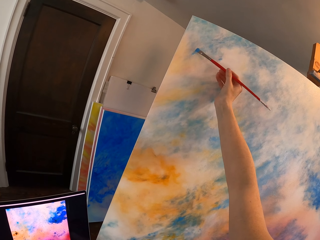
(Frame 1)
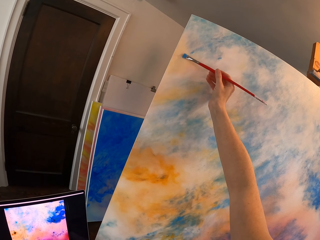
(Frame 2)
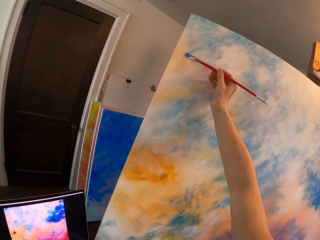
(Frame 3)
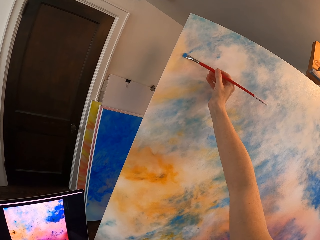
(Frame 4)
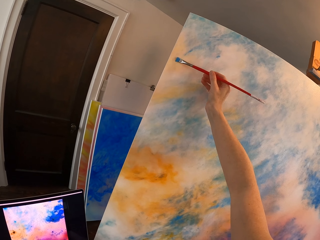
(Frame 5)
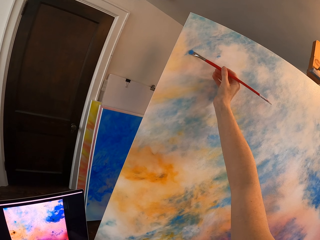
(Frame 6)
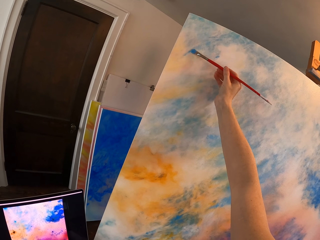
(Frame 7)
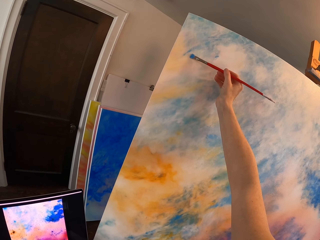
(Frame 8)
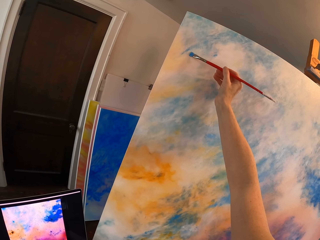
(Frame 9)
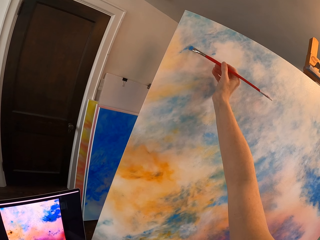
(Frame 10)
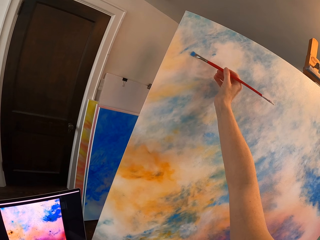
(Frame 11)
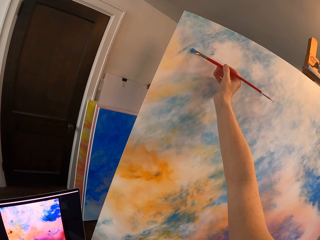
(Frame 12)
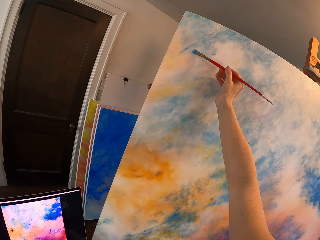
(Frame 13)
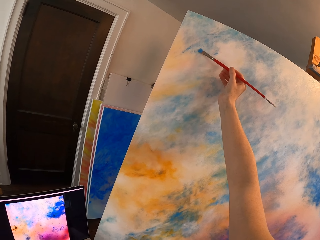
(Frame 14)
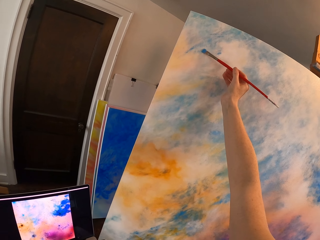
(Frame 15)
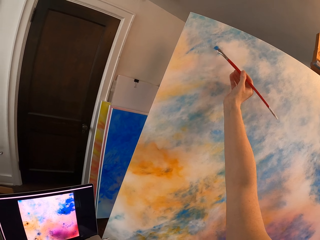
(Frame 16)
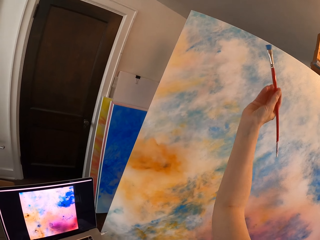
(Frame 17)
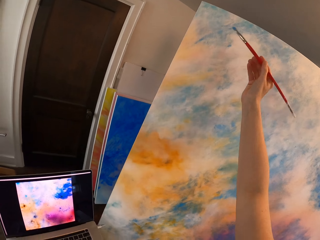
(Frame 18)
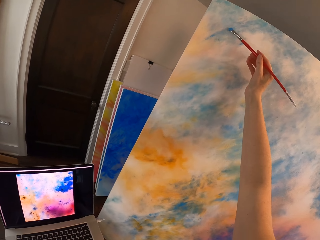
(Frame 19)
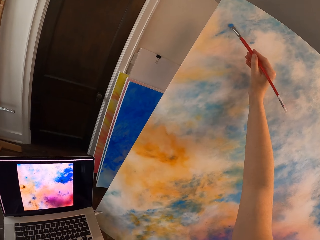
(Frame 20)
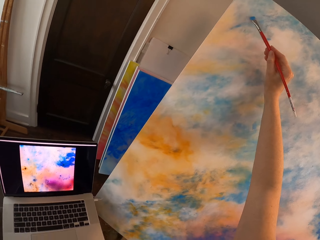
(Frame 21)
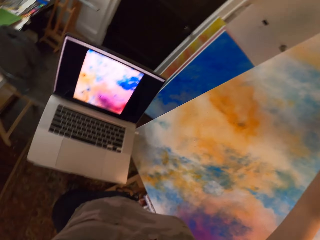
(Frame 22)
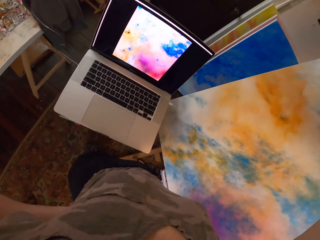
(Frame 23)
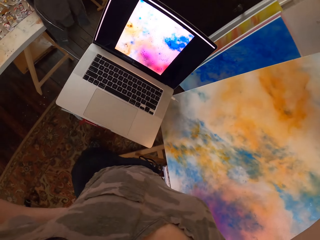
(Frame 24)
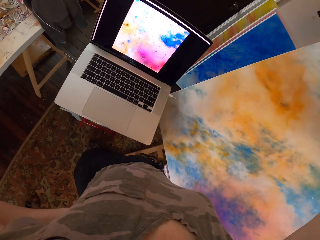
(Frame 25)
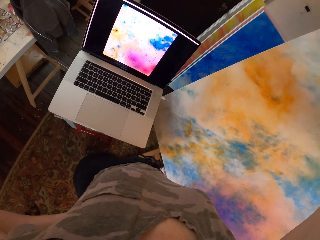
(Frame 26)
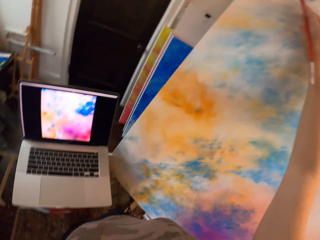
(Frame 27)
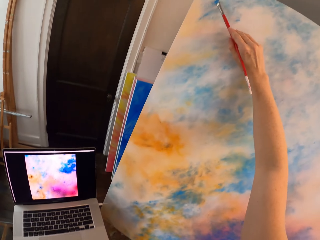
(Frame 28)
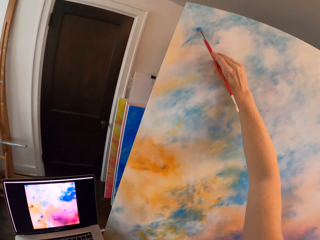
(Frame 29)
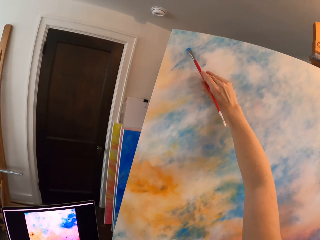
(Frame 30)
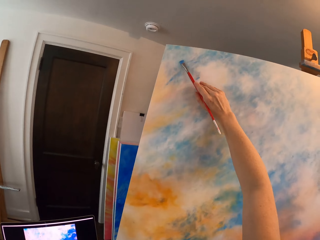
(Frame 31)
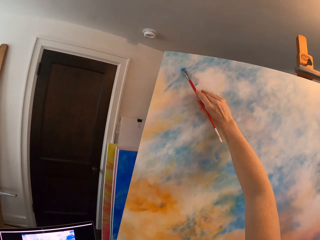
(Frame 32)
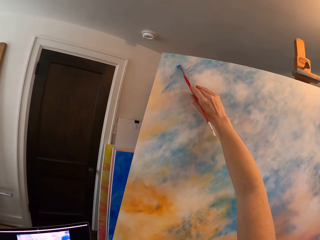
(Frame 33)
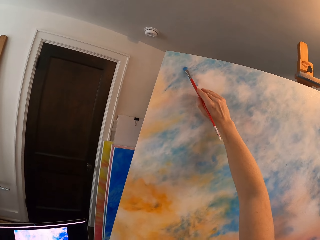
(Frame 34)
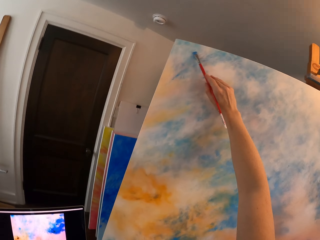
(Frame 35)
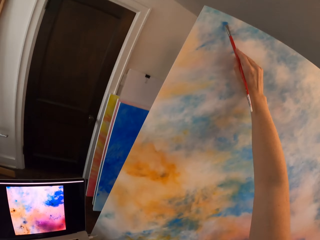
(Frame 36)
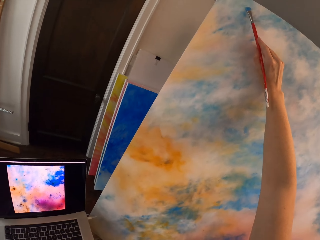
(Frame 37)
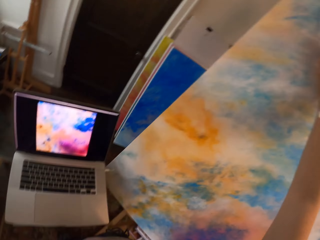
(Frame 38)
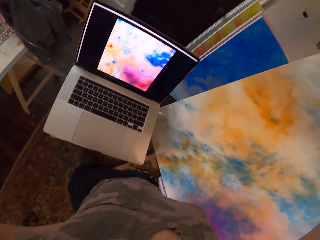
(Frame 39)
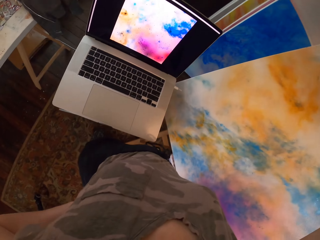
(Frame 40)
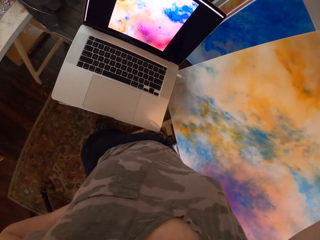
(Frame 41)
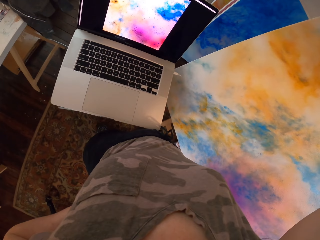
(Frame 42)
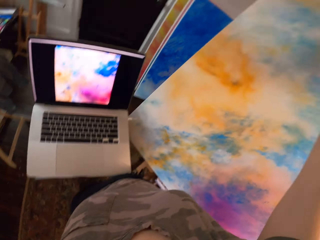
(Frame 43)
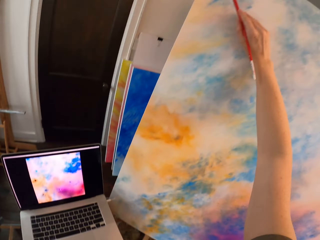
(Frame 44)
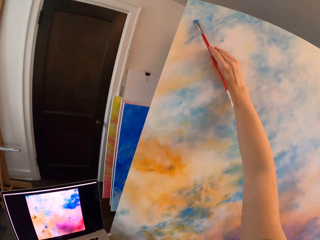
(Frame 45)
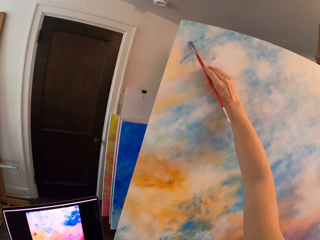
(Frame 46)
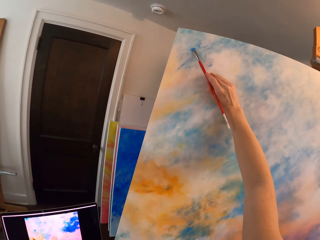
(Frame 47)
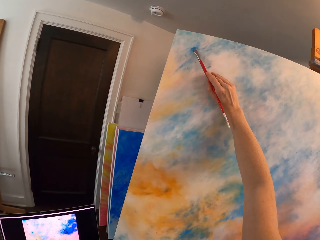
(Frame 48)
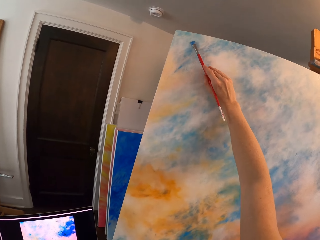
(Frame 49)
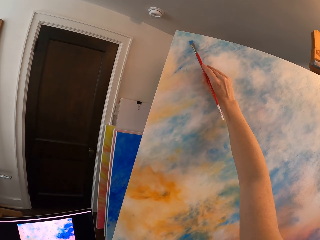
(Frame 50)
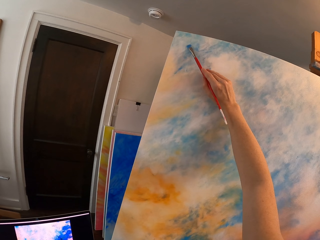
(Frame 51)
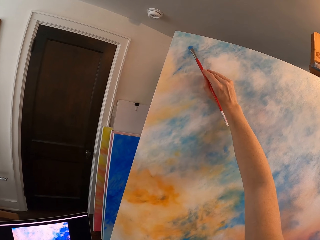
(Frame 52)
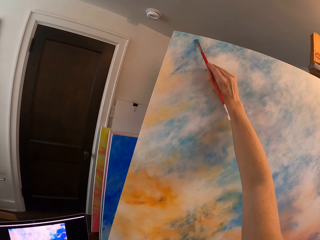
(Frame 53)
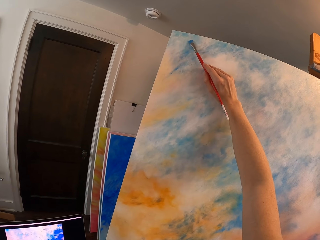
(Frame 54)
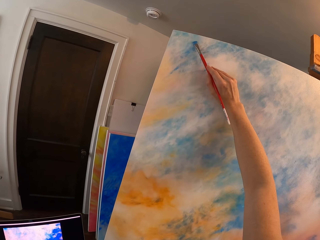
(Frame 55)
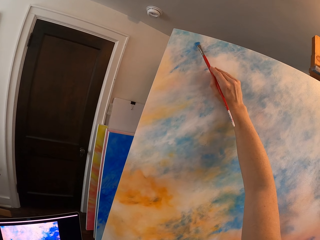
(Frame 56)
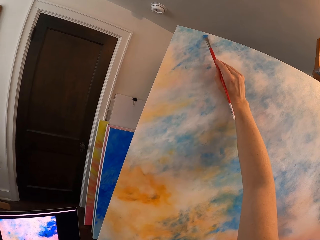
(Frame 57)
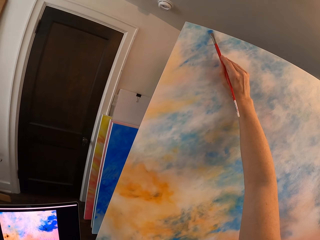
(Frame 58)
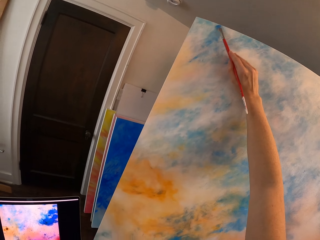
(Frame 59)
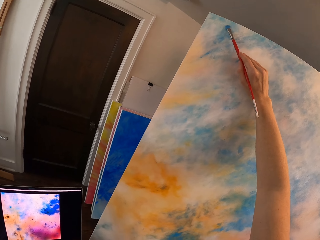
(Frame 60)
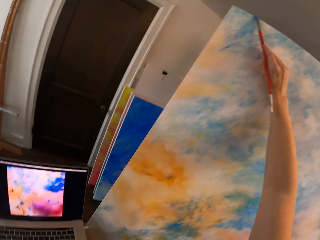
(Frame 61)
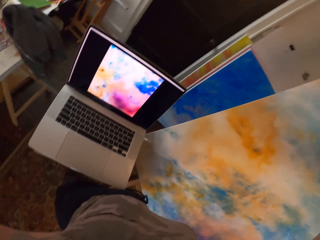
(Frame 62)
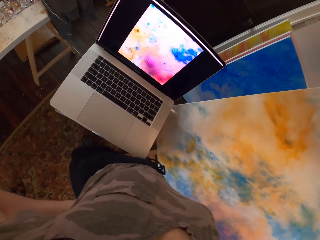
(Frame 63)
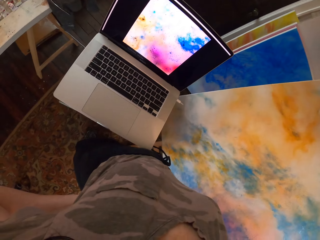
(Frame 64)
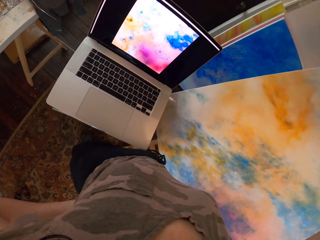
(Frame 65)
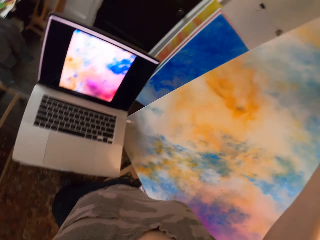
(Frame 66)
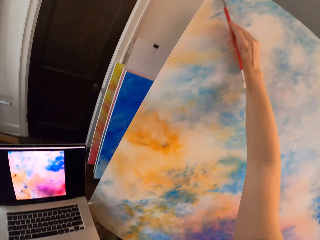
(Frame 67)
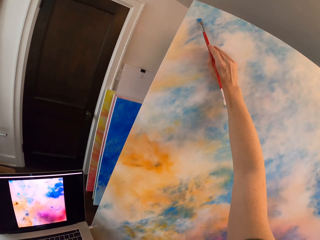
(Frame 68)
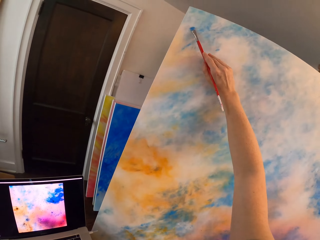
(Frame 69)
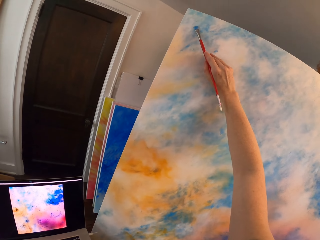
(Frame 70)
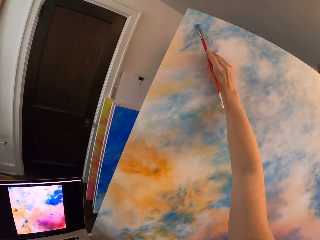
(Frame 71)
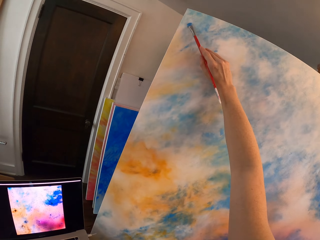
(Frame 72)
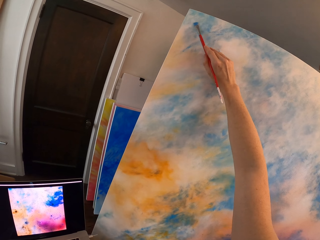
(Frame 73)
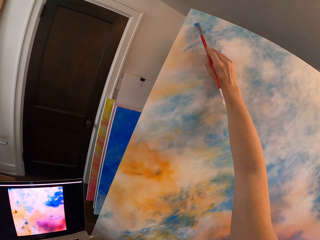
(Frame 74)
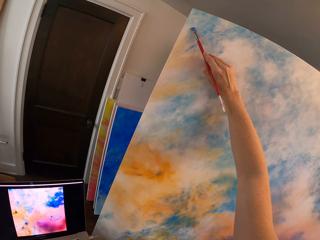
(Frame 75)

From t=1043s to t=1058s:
The camera wearer looks at the laptop. They paint the canvas. They look at the laptop. They paint the canvas. They look at the laptop. They paint the canvas.

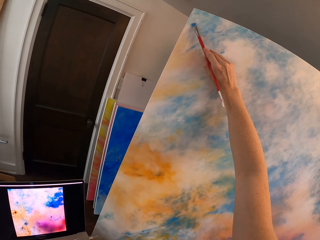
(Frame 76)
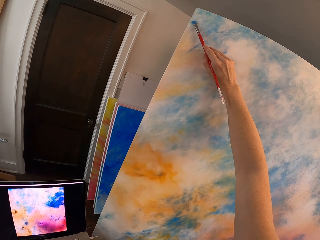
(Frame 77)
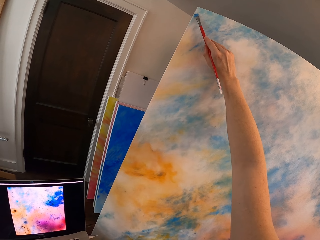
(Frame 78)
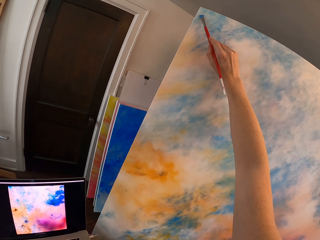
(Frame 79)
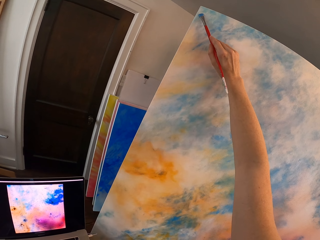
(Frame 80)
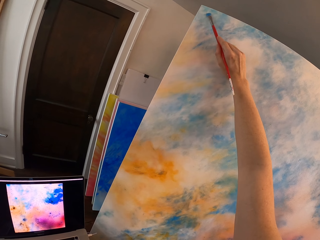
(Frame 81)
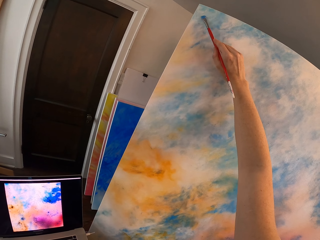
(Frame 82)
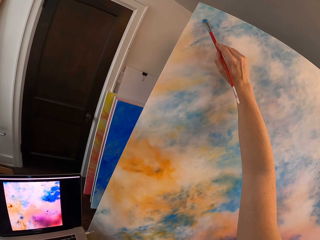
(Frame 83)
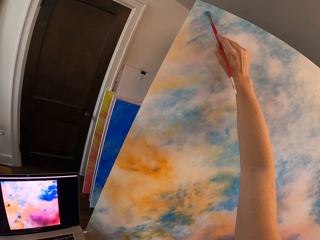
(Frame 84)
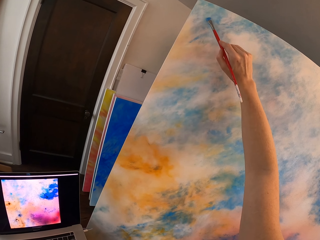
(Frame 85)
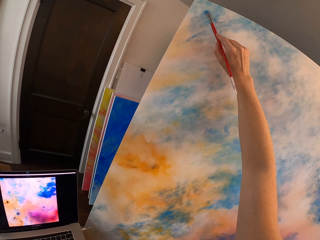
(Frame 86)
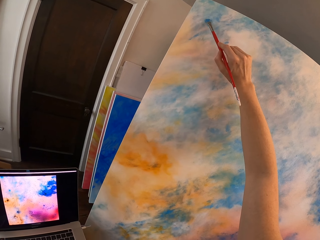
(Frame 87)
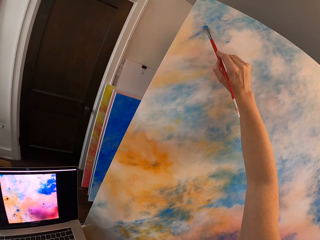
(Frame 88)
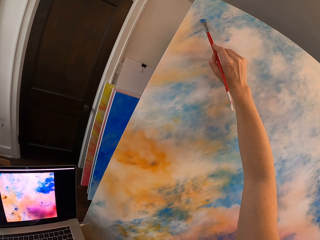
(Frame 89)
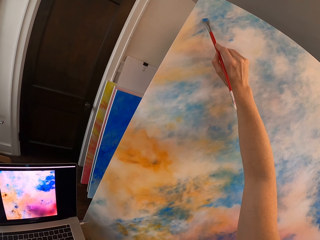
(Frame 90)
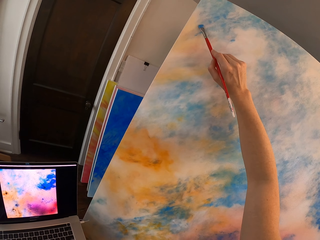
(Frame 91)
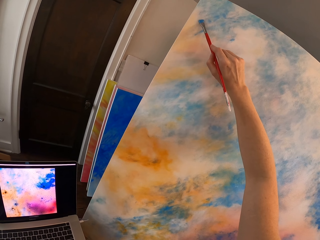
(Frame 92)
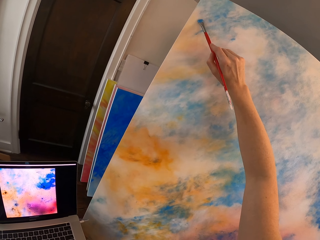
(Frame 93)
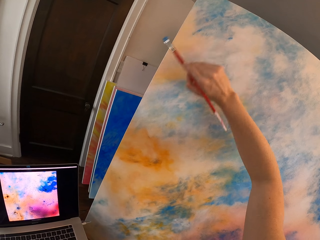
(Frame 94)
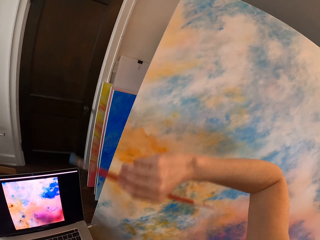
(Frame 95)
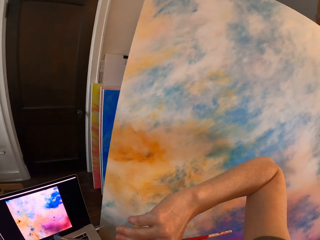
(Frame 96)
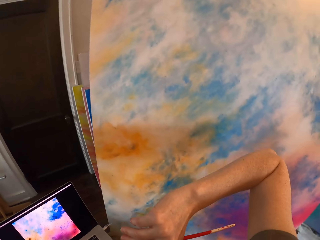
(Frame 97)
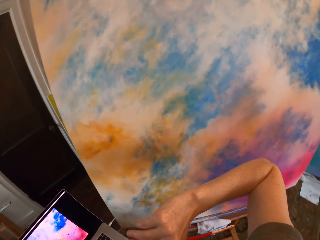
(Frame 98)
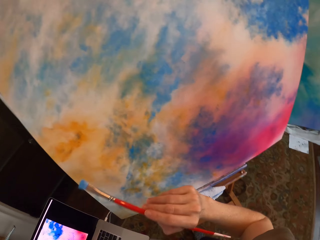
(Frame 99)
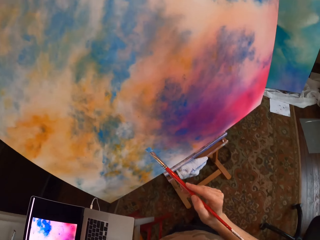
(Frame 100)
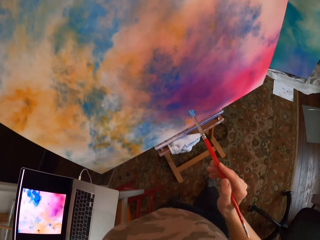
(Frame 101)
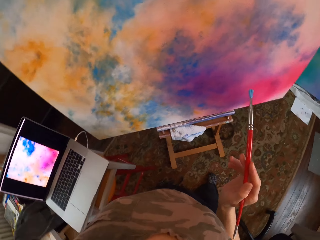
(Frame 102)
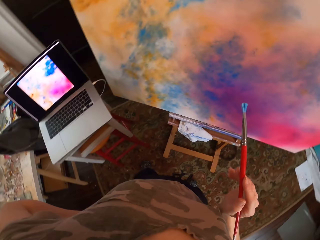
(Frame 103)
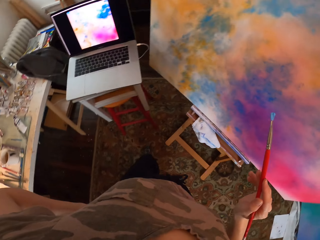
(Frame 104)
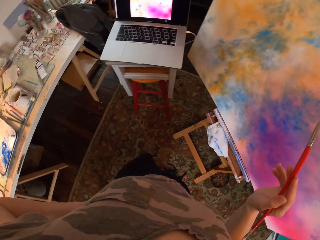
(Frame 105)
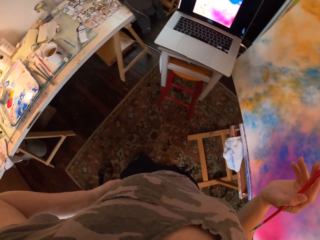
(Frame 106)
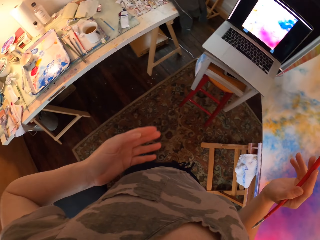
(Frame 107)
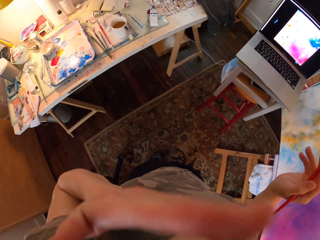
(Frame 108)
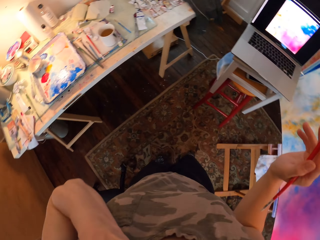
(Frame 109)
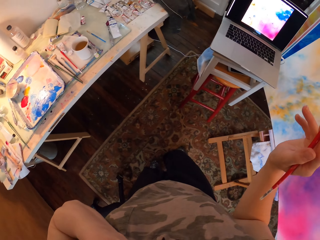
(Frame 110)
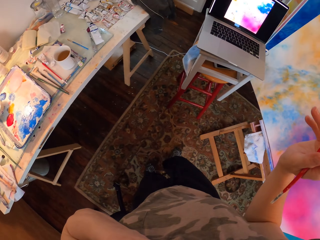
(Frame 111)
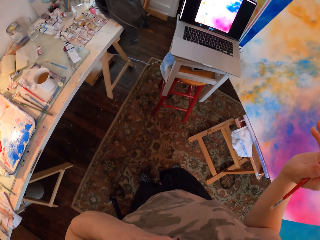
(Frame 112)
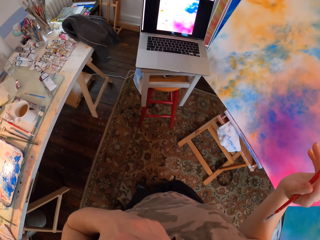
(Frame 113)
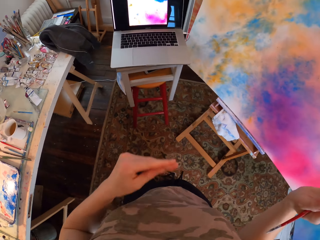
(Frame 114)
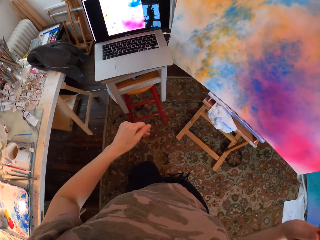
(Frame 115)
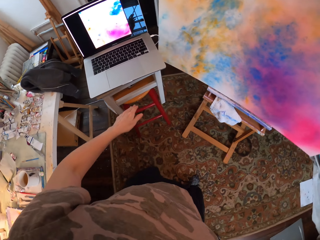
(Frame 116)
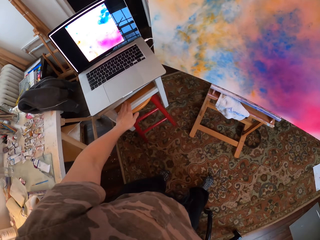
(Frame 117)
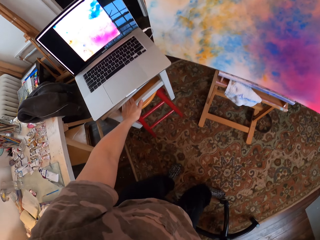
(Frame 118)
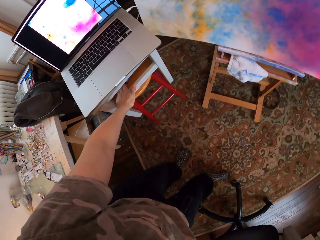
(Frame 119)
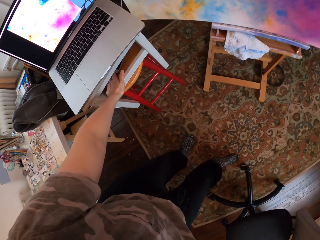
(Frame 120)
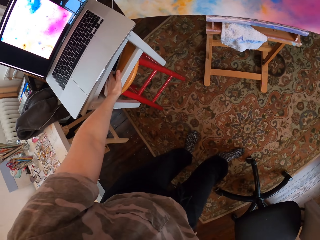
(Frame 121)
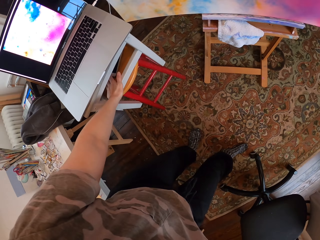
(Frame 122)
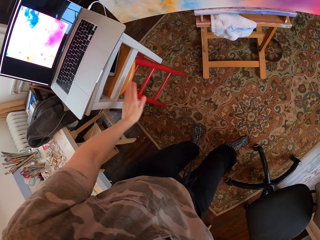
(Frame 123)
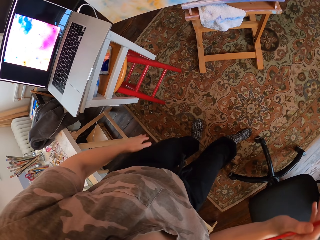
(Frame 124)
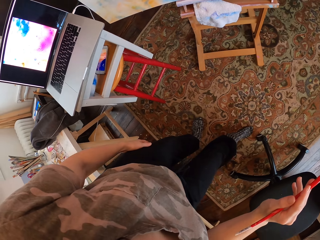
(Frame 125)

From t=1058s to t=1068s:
The camera wearer moves her hand. She looks around. She presses on the phone.
